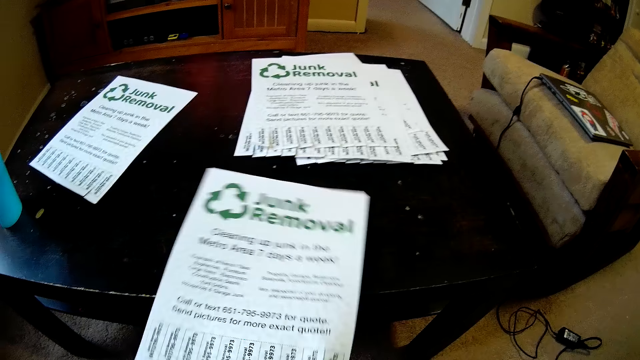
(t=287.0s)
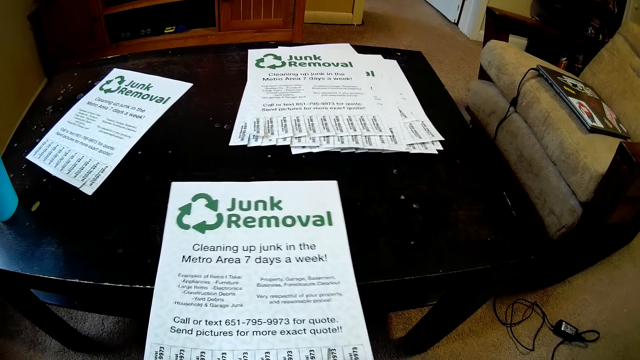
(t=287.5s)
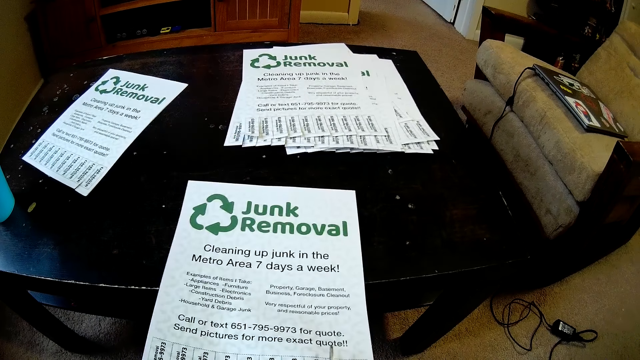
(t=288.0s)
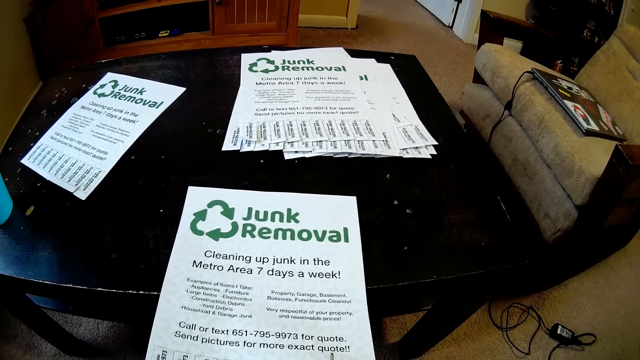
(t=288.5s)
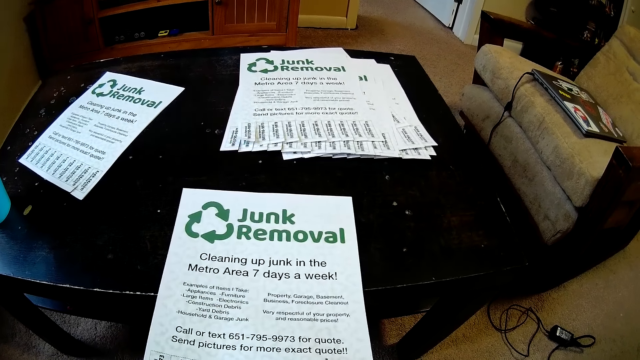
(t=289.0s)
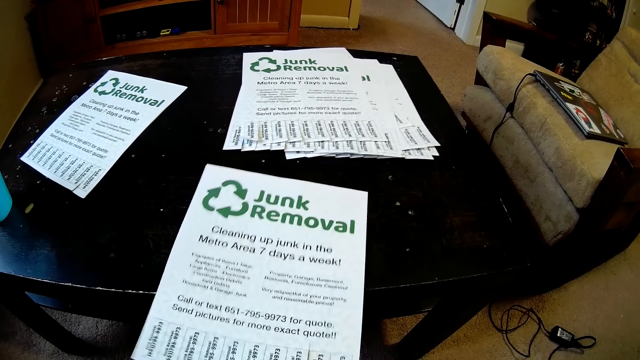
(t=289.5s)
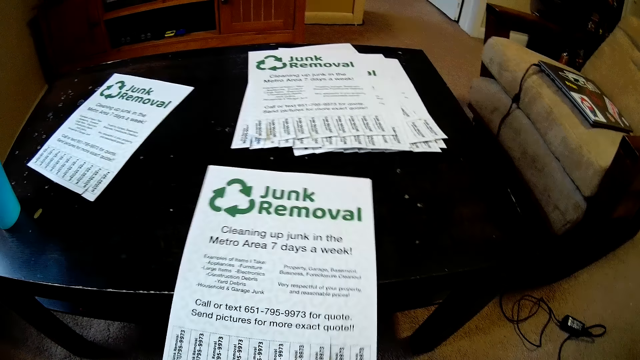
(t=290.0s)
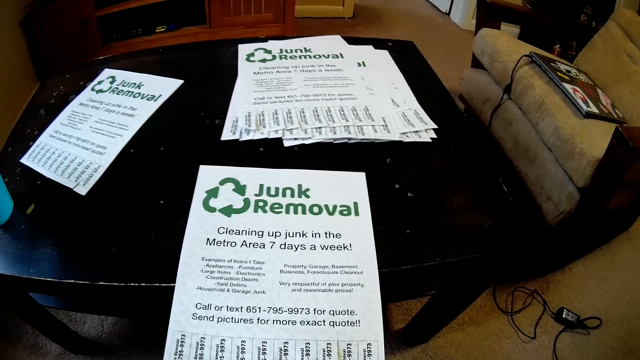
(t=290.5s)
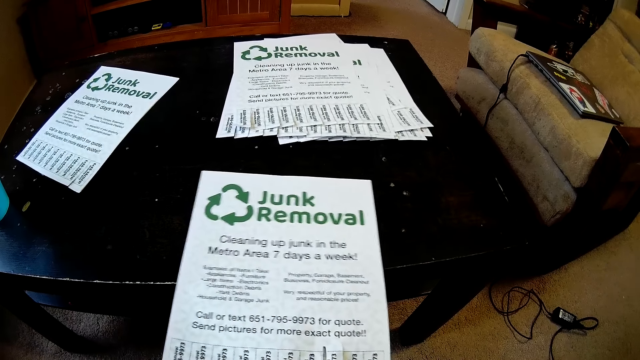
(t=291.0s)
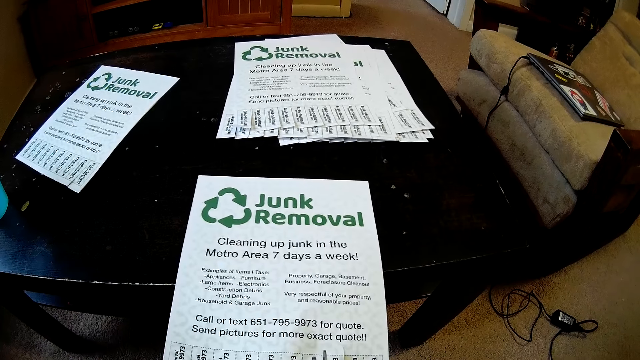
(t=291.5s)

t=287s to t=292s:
The camera wearer cuts the paper with the pair of scissors.

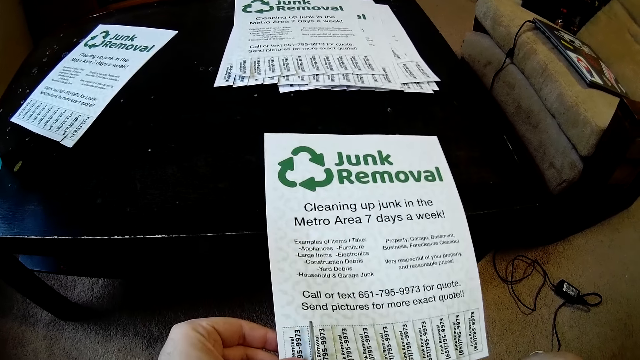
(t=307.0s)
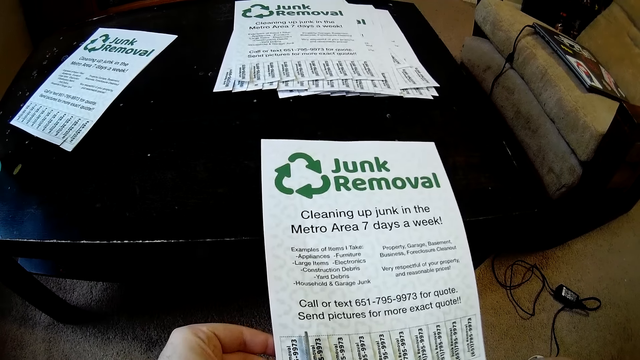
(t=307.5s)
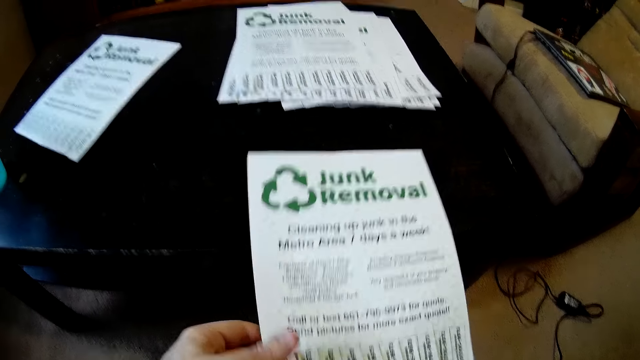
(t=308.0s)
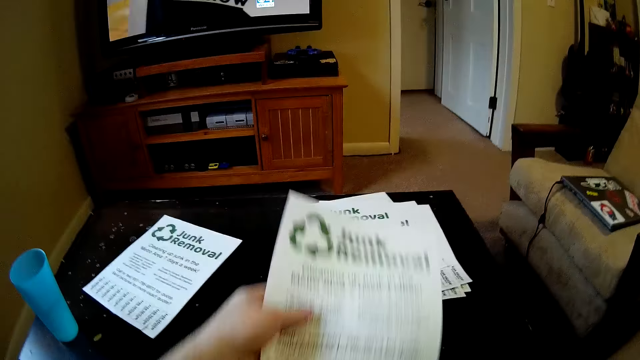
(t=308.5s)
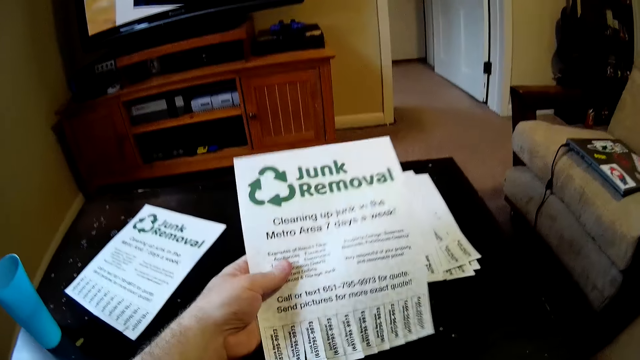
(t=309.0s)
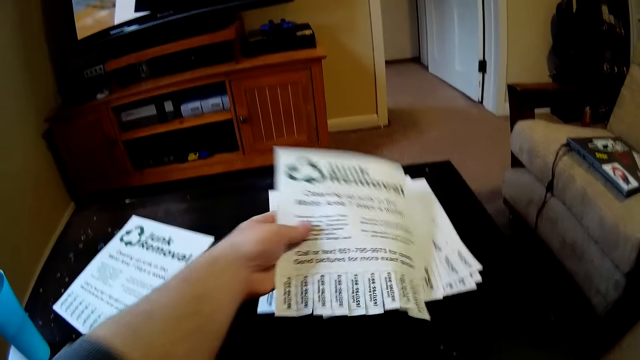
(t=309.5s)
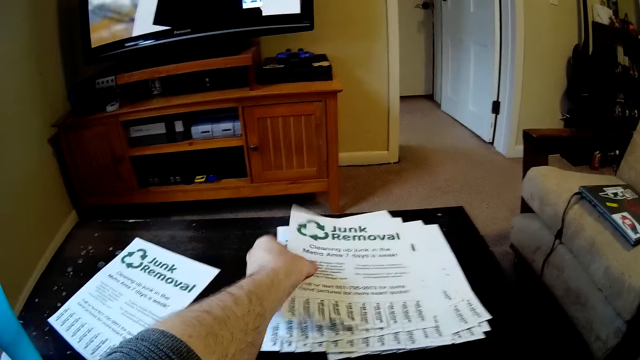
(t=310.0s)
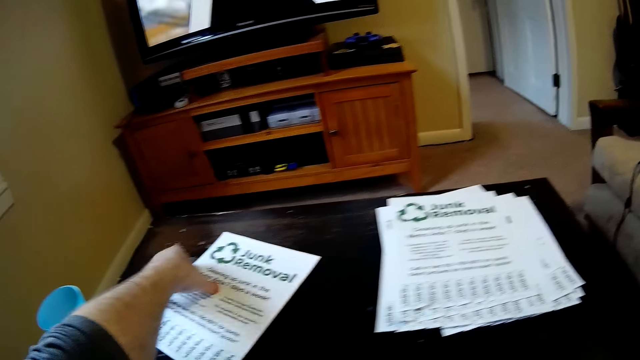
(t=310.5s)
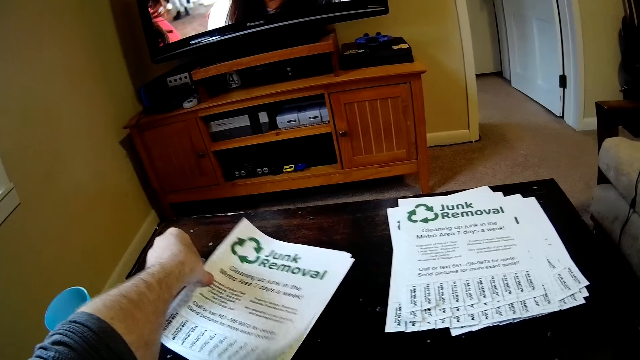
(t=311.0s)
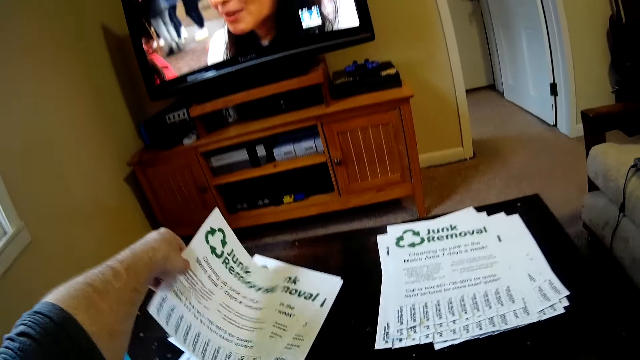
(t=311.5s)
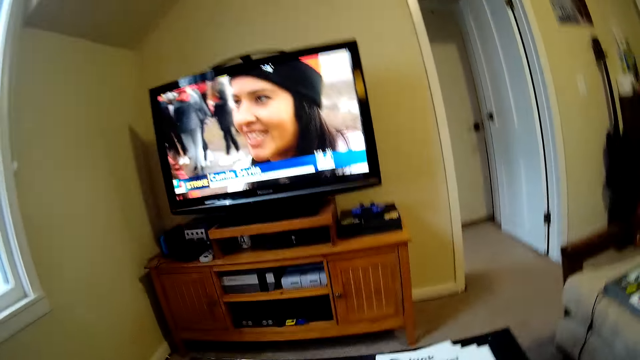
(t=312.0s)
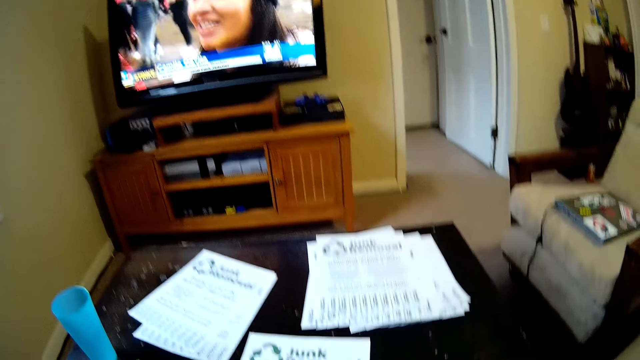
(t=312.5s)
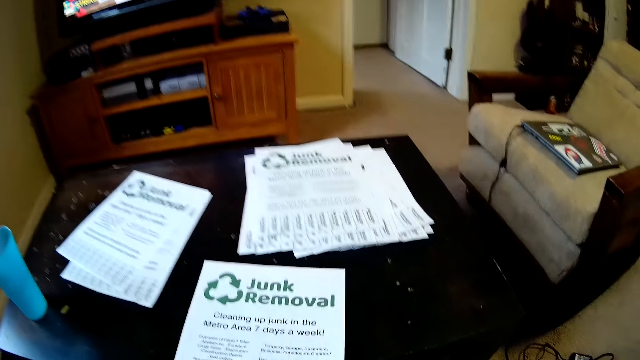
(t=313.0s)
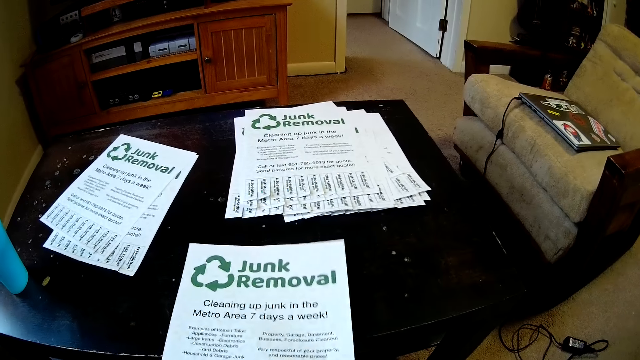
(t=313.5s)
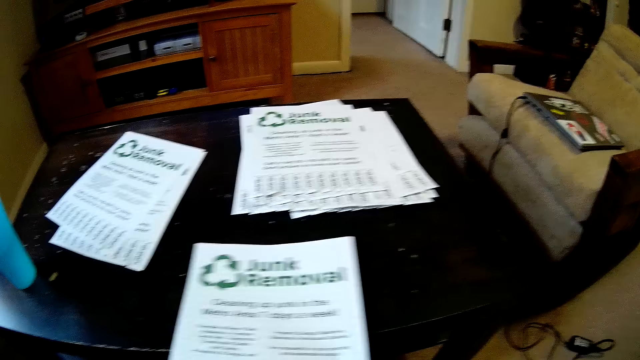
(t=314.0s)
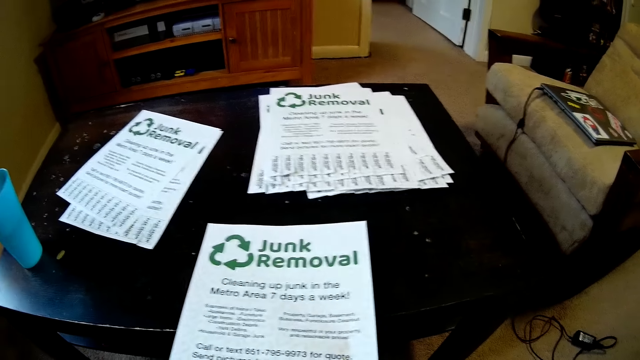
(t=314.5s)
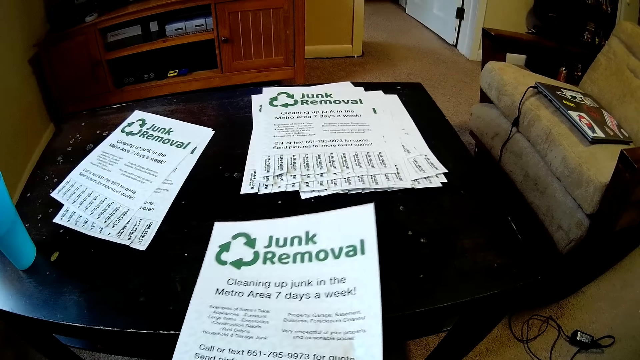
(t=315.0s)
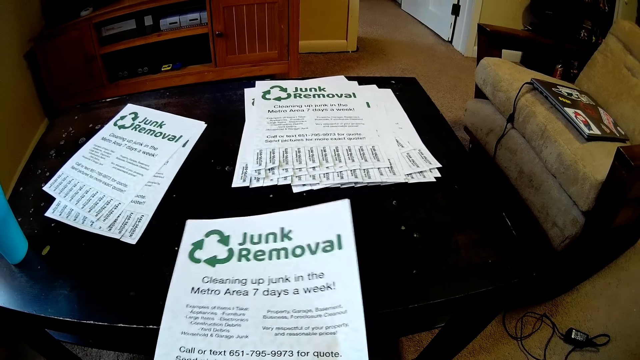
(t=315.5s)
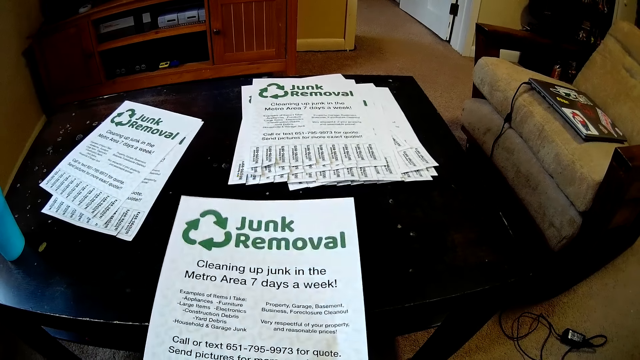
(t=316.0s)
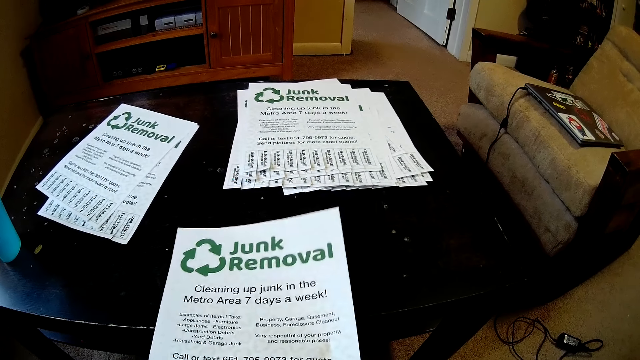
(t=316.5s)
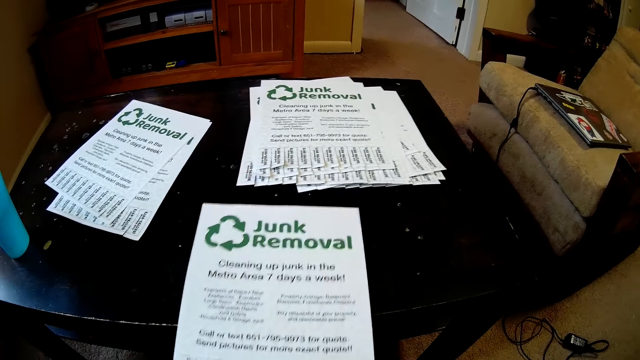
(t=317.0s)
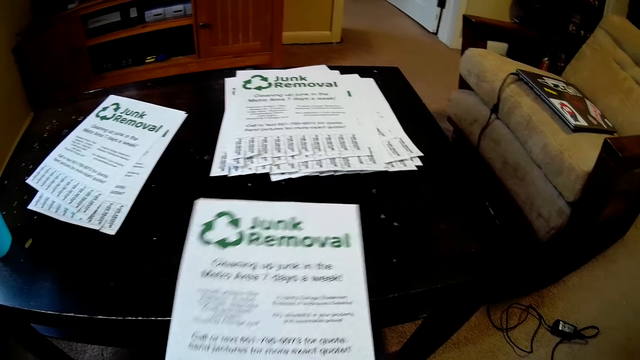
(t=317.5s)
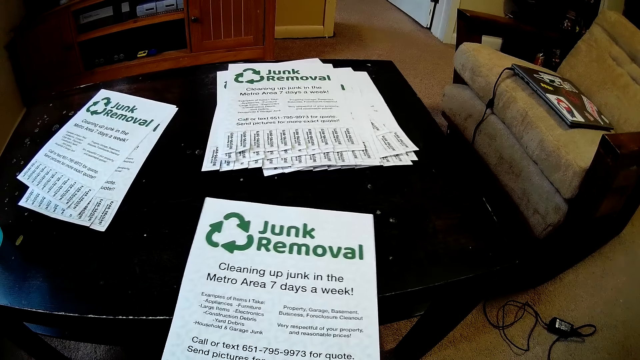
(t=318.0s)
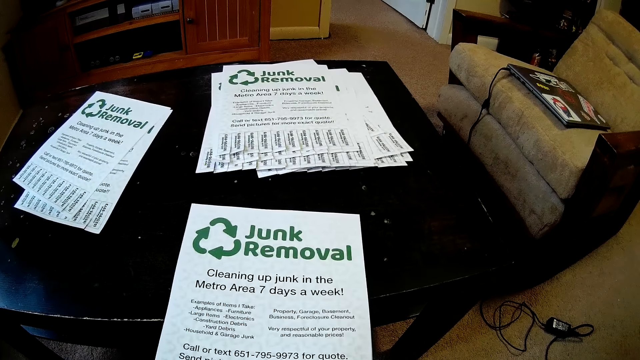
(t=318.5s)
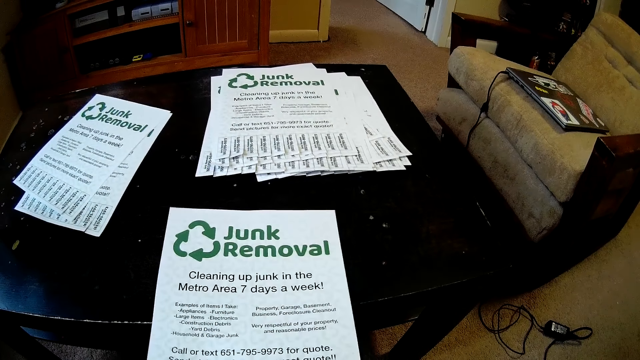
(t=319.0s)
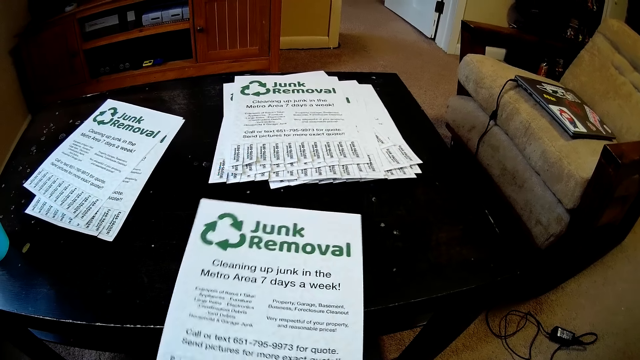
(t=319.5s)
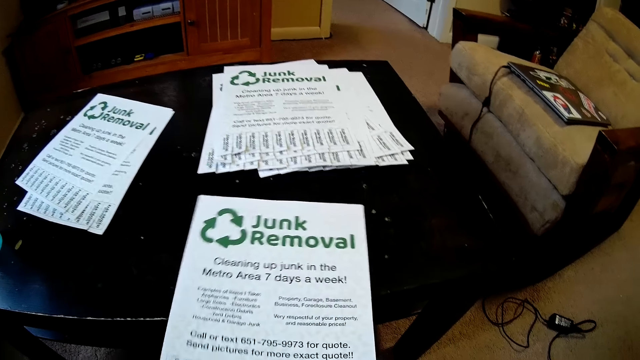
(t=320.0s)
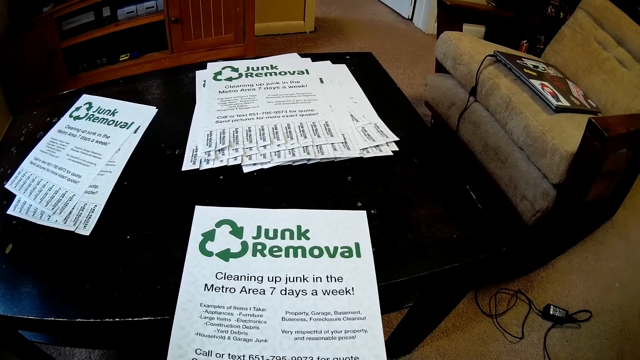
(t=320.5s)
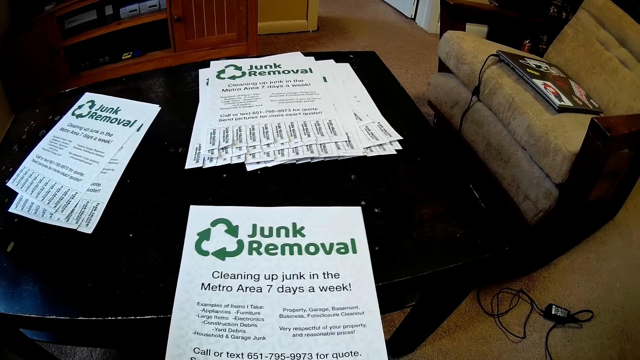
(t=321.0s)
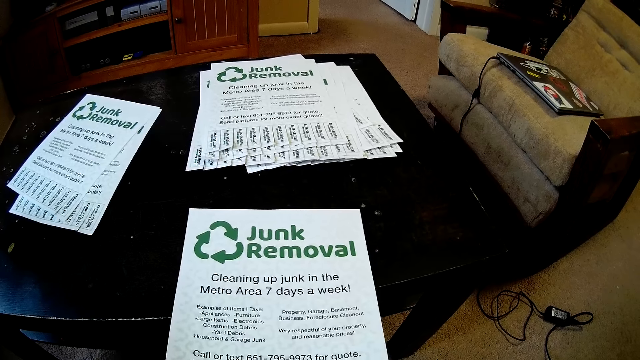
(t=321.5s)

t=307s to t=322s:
The camera wearer places the piece of paper on top of another. They check the paper. They place the piece of paper on top of another, pick a paper from the others, and look at the television. They move the piece of paper on the table. They cut a piece of paper with a pair of scissors.
